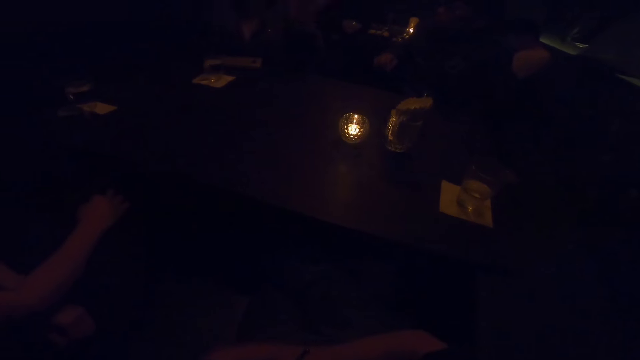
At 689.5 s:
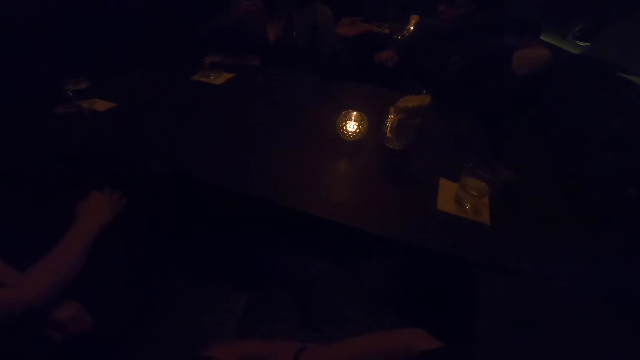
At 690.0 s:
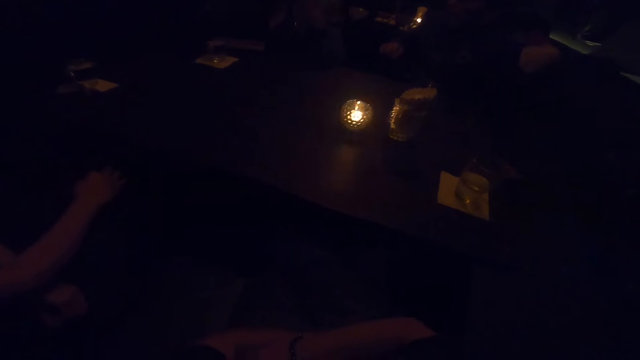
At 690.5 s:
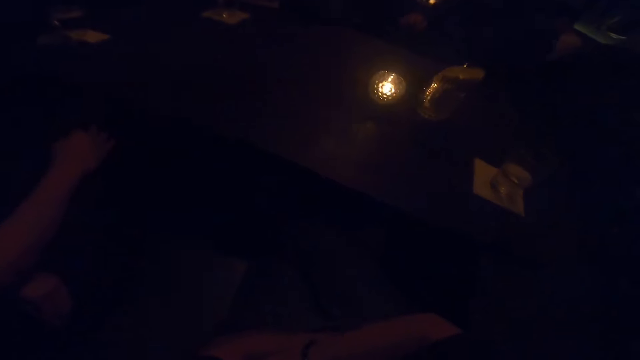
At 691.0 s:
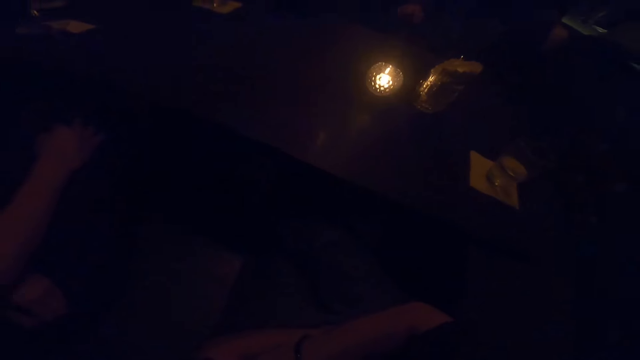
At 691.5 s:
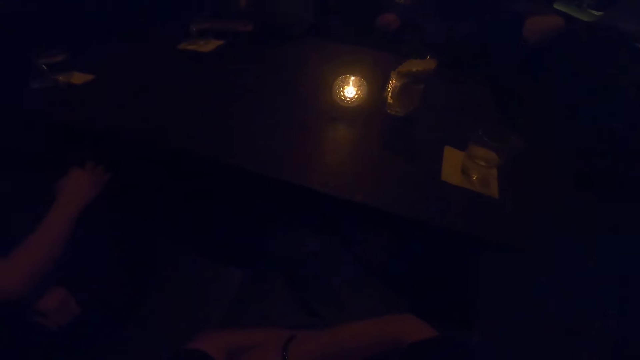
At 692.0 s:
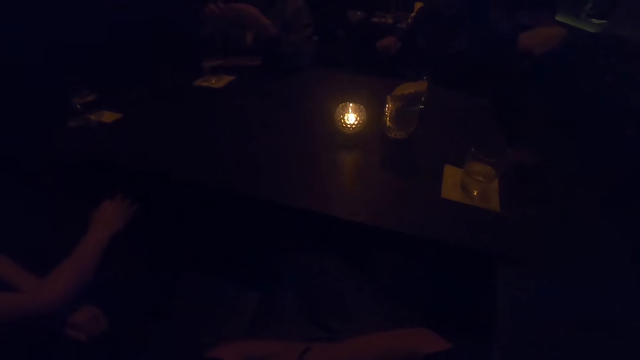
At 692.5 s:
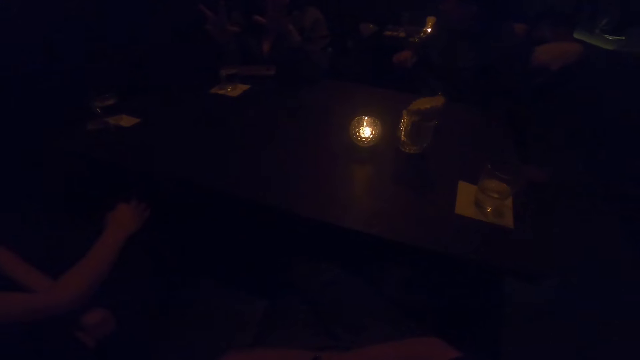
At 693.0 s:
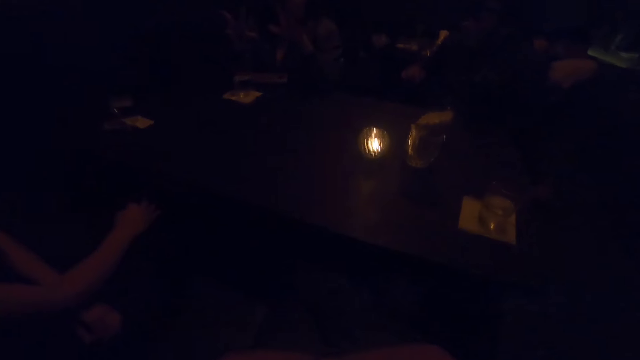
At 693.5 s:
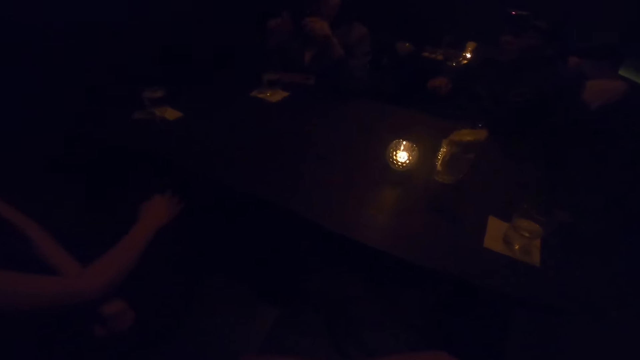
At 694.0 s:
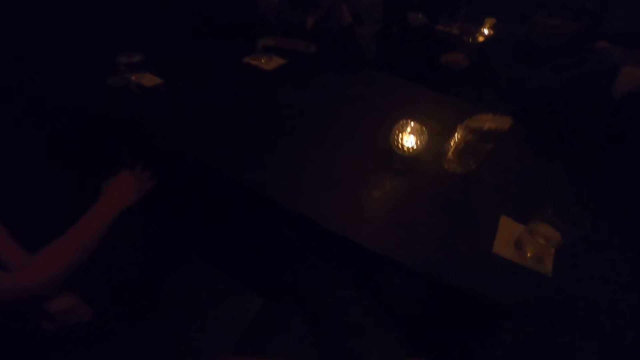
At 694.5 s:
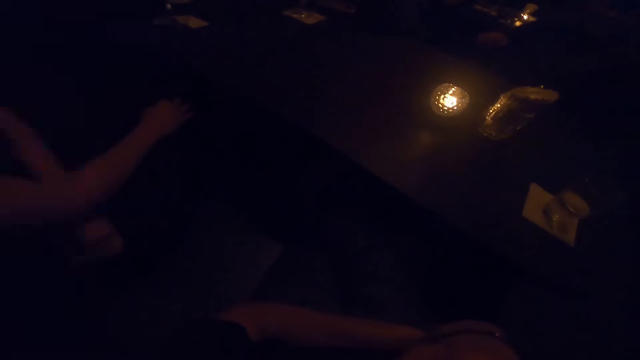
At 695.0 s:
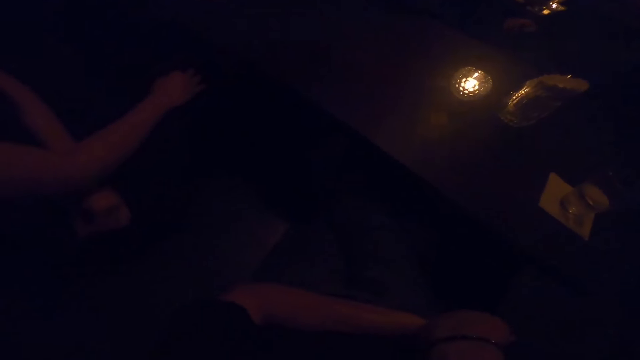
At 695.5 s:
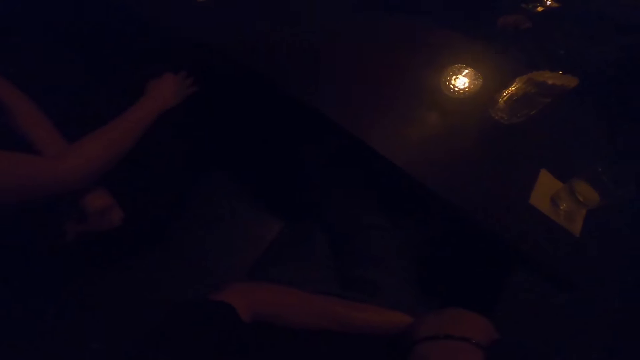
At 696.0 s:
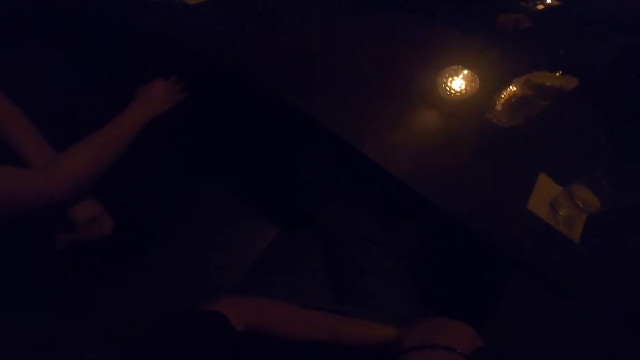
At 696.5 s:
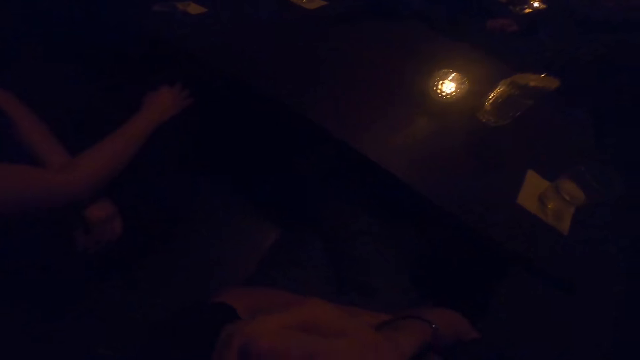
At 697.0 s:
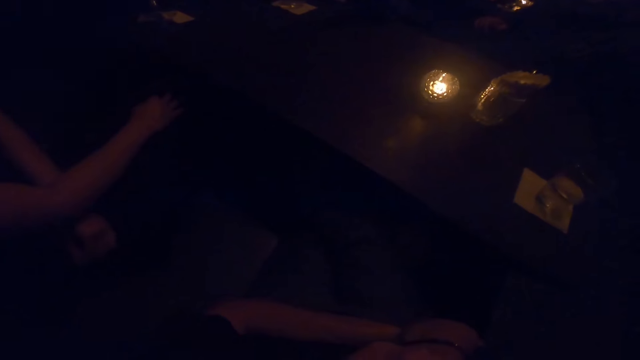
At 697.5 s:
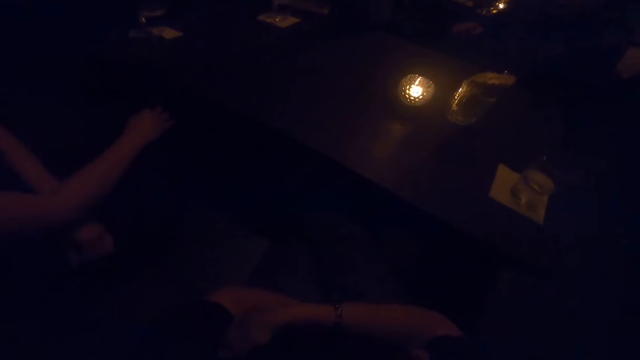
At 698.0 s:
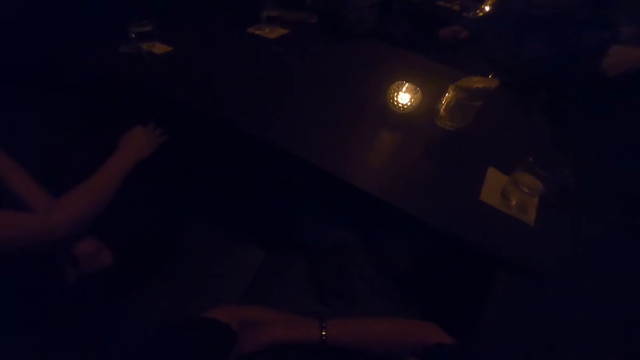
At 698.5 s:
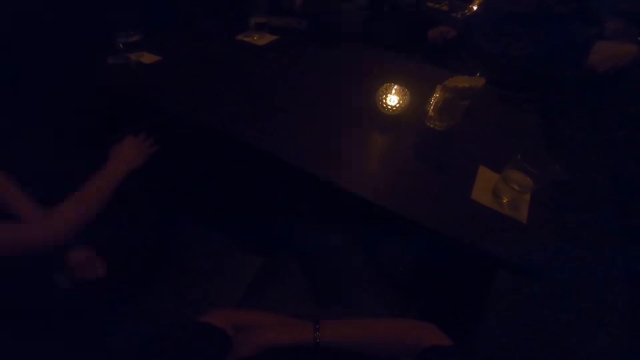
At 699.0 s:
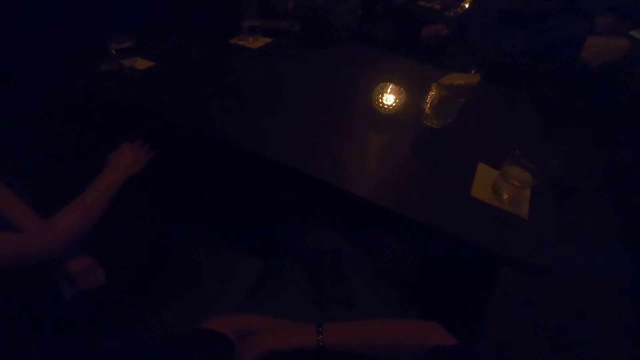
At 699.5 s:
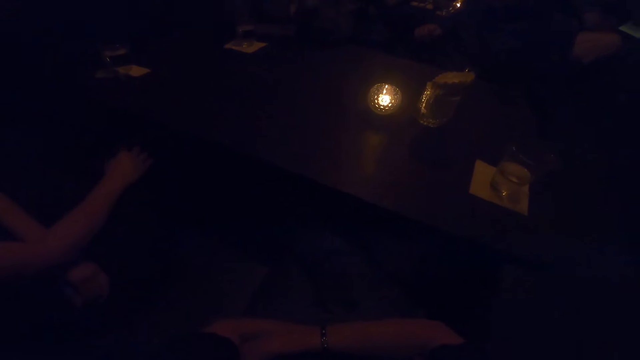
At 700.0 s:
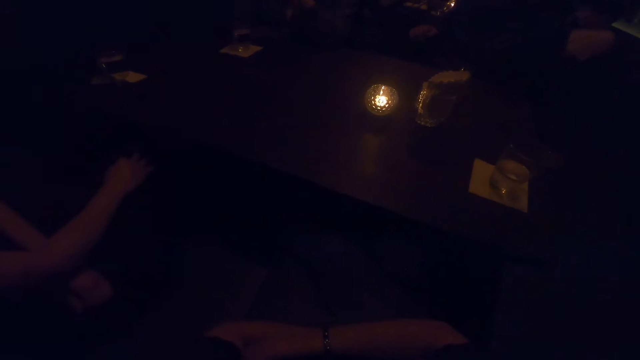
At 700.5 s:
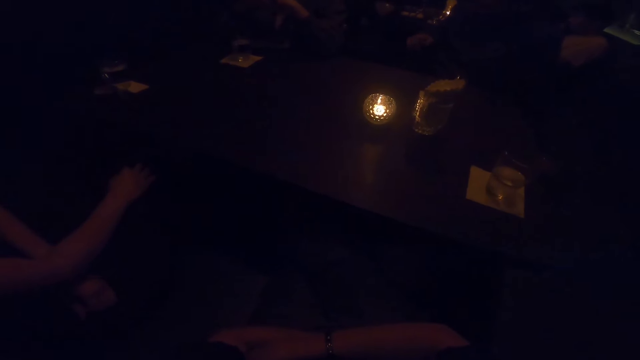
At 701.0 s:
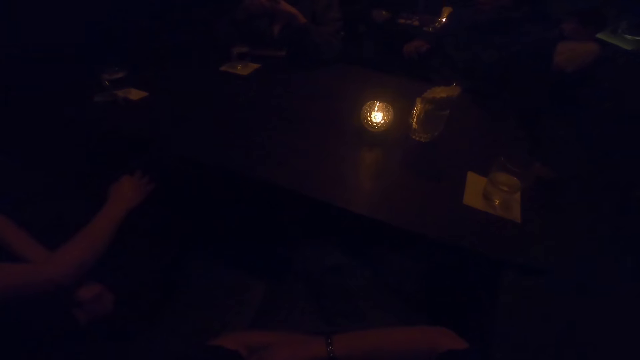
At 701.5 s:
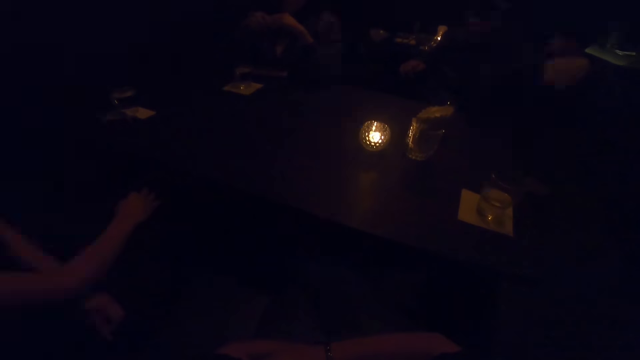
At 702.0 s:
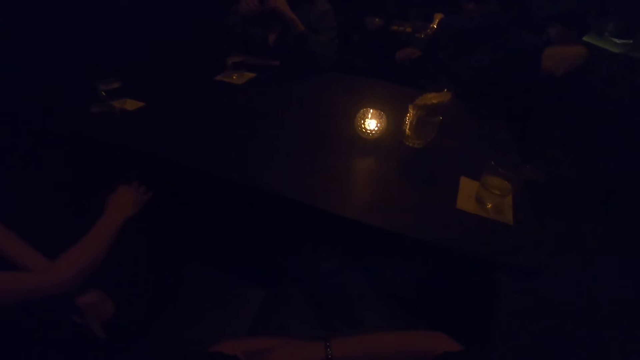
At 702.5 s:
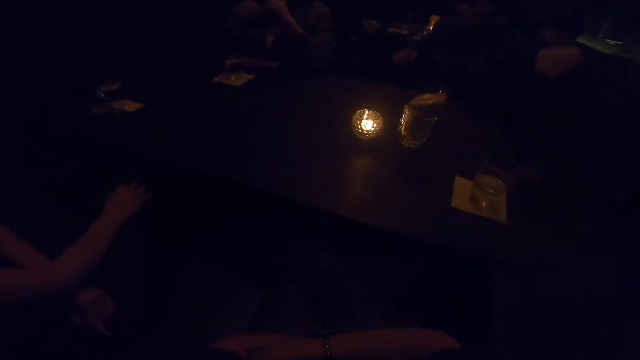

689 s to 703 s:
The camera wearer touches the face. They fold the arms.

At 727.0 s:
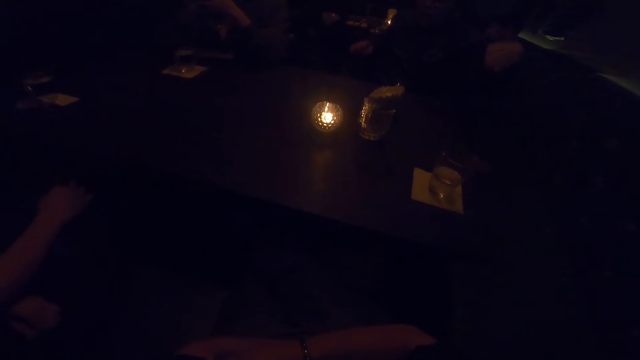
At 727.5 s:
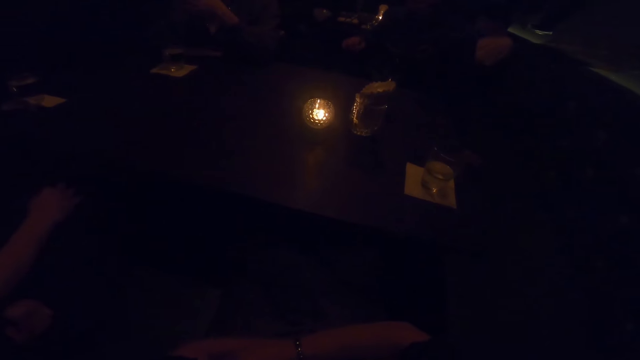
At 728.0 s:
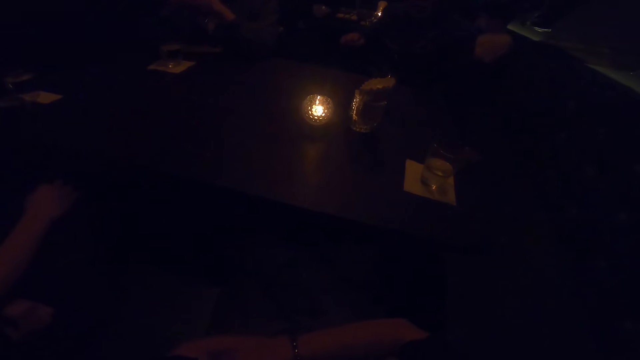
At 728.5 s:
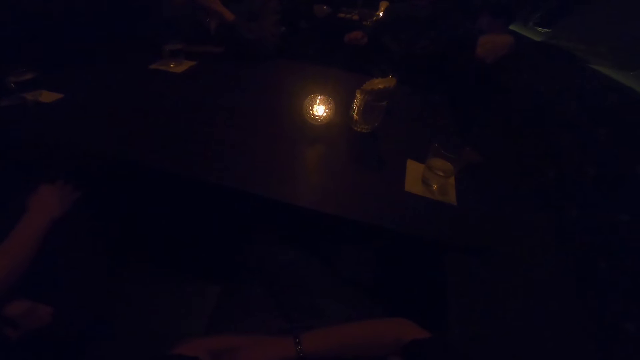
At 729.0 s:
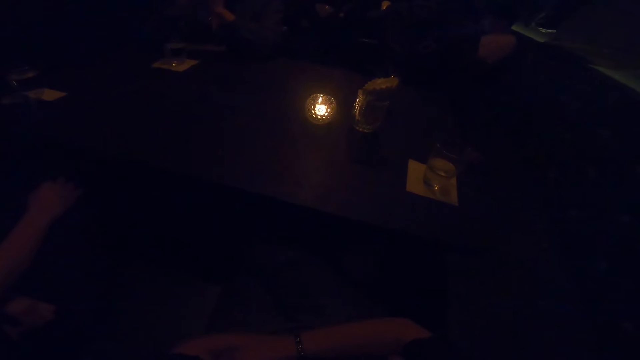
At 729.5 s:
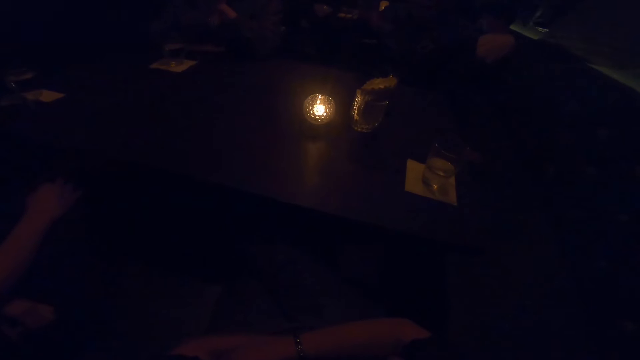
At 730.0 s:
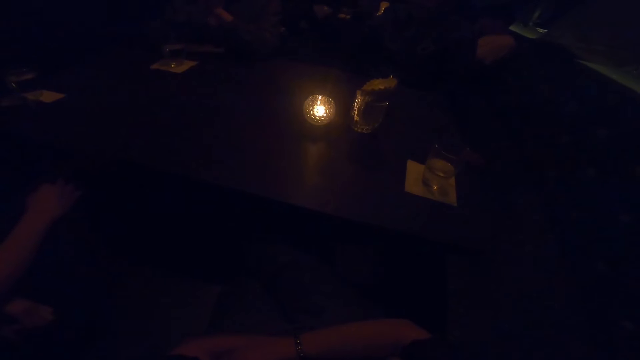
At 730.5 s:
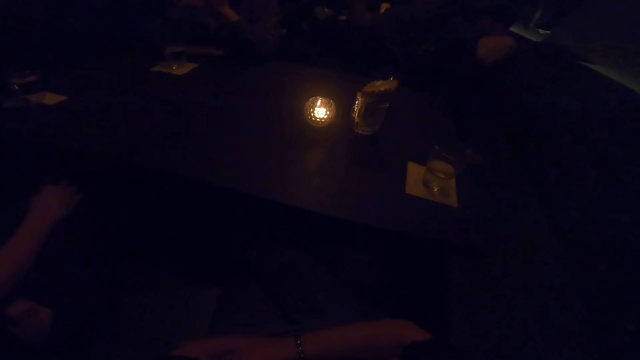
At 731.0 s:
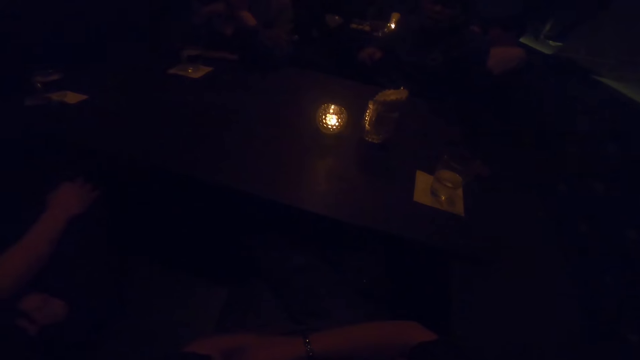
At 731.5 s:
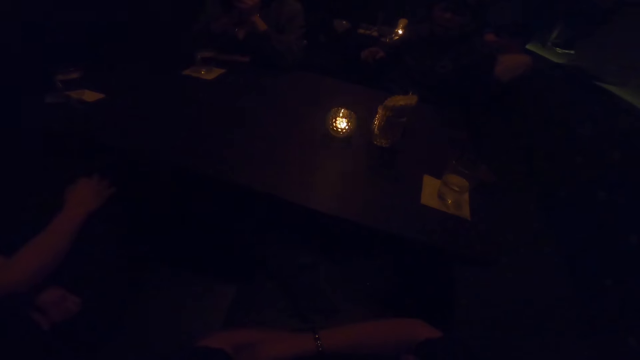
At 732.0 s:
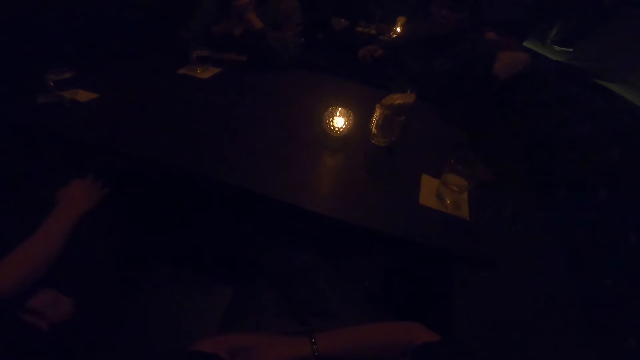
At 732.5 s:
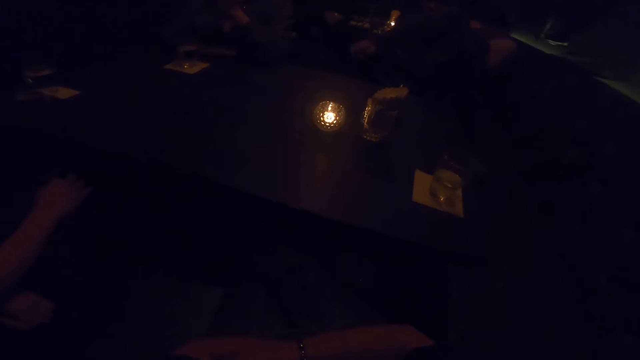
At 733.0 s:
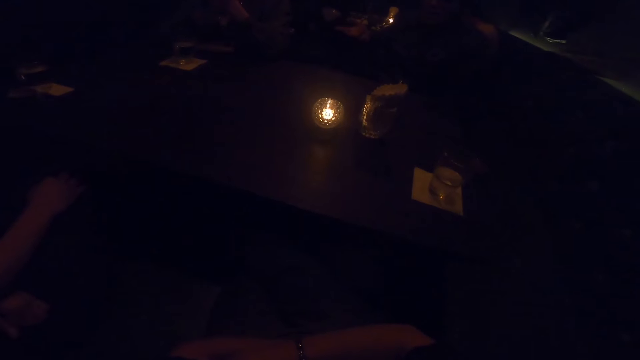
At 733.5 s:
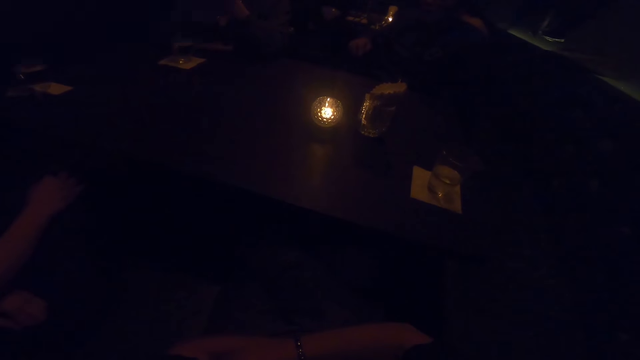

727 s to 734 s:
A person sways a hand in the air.
